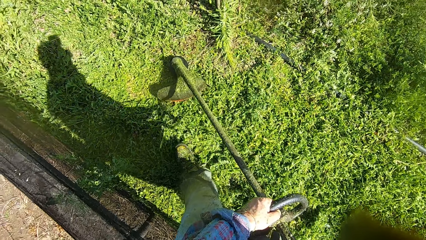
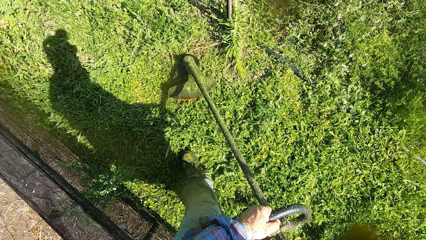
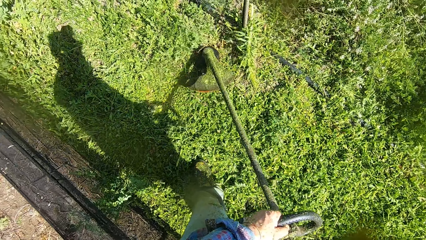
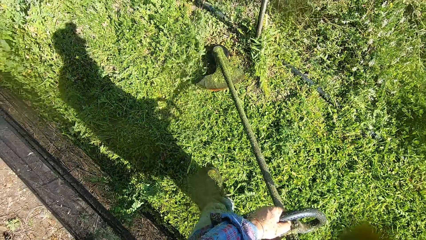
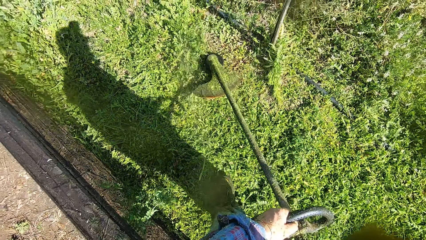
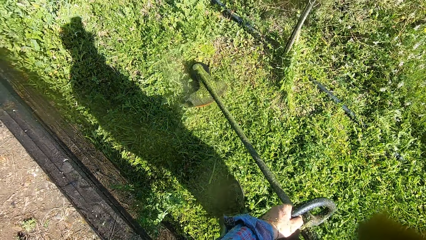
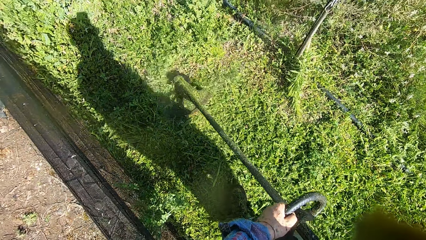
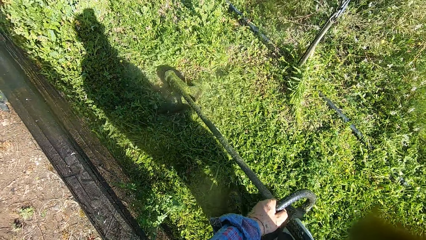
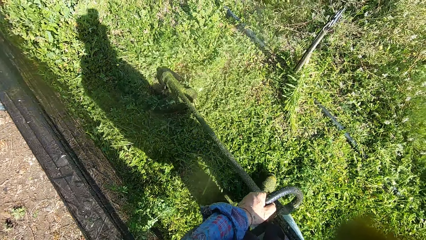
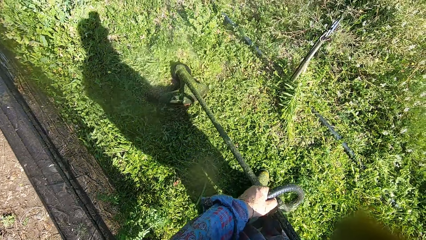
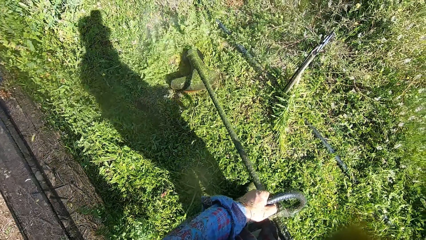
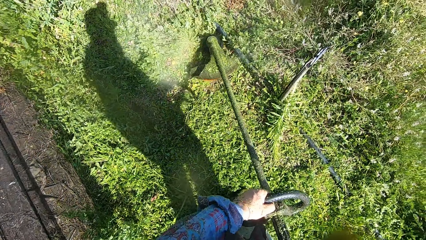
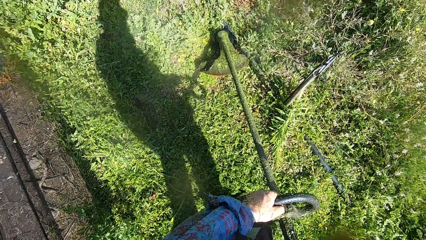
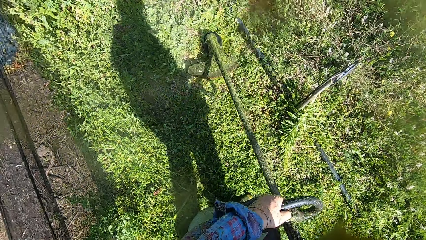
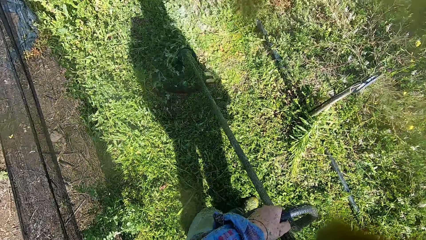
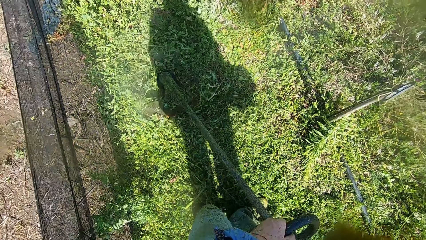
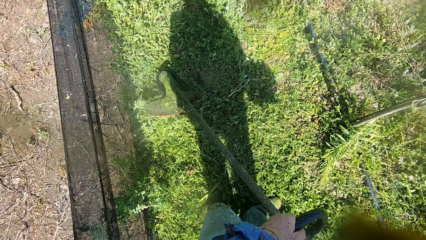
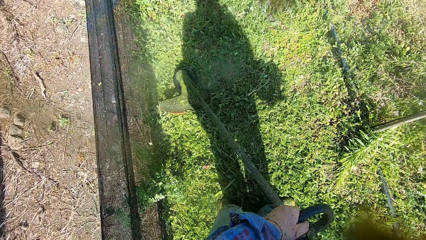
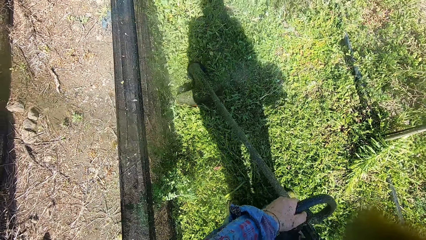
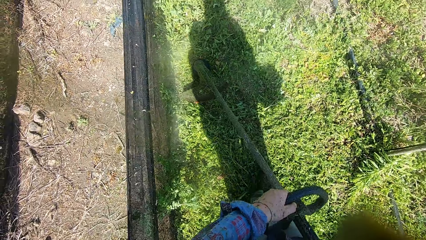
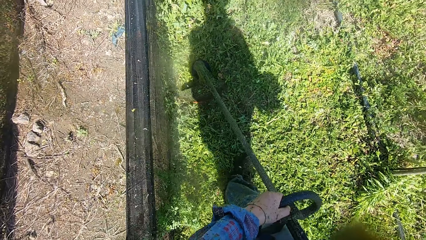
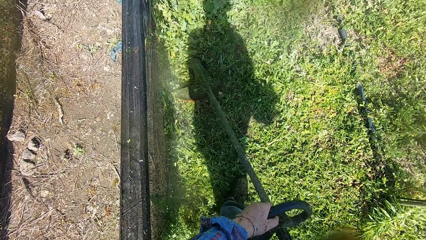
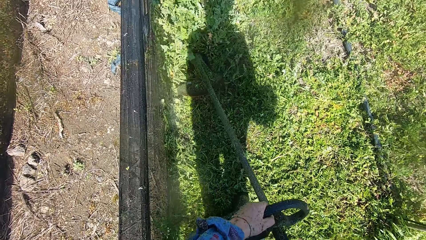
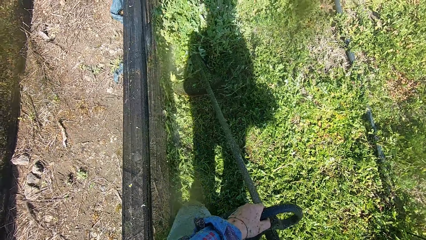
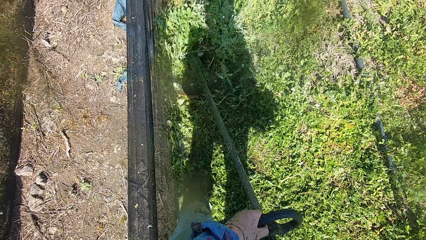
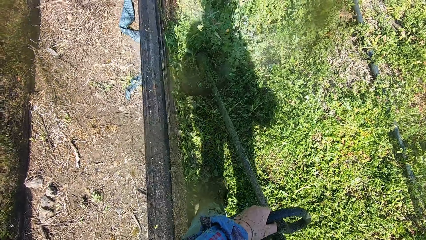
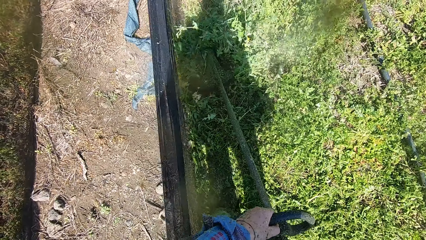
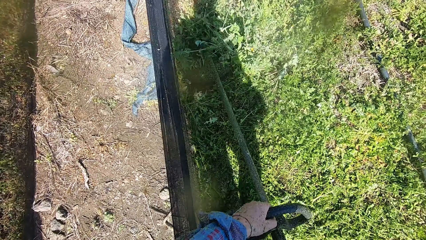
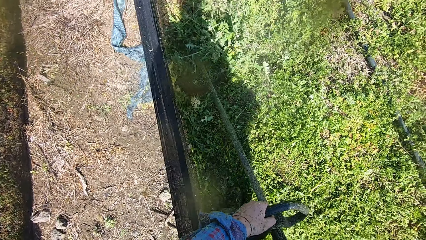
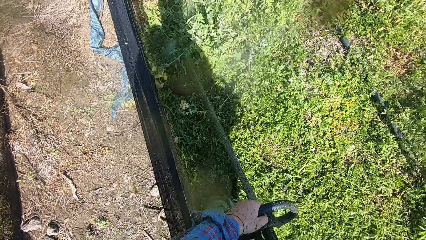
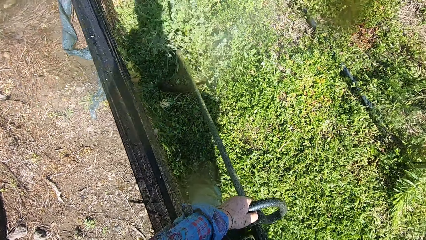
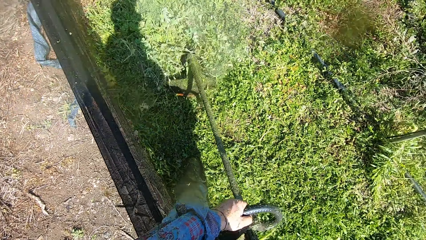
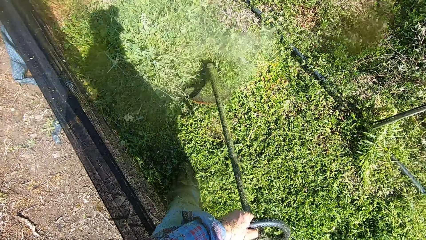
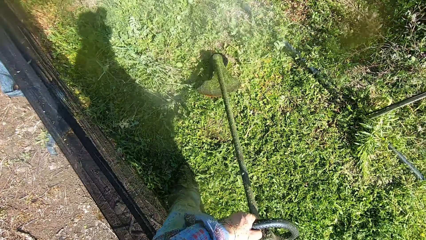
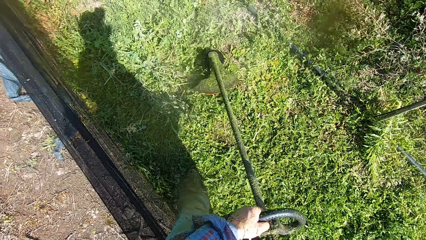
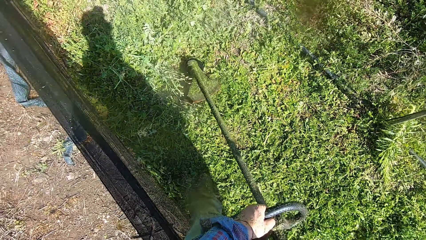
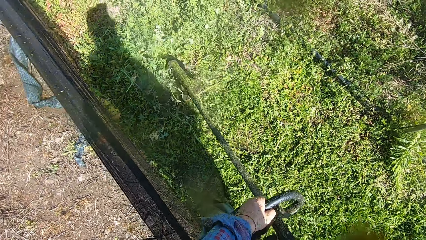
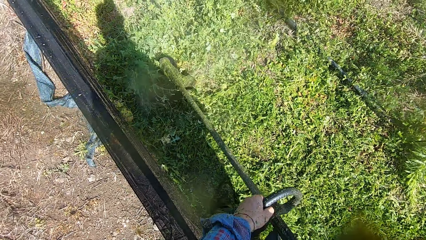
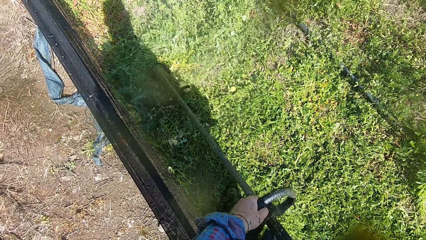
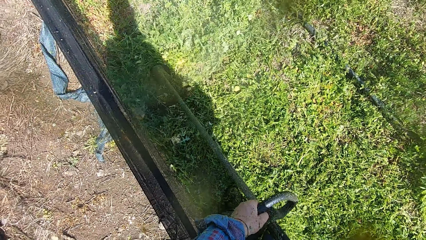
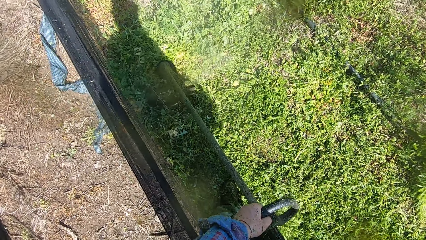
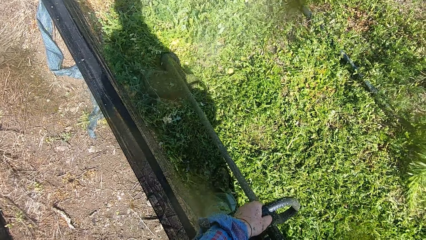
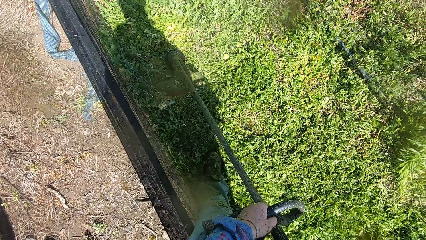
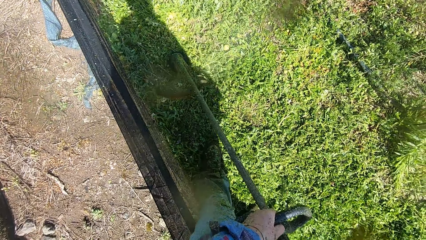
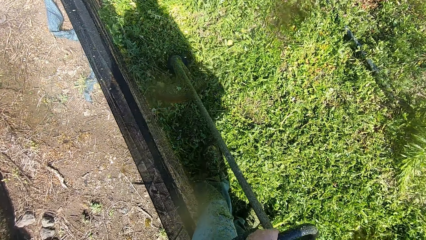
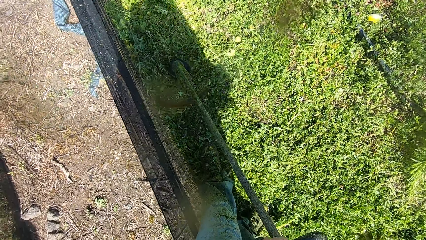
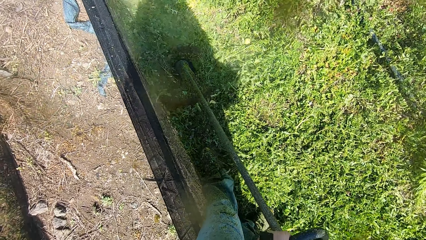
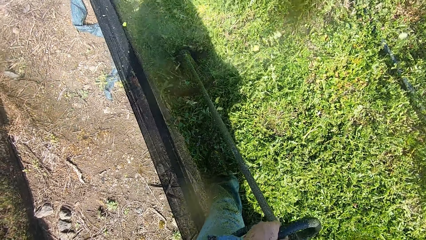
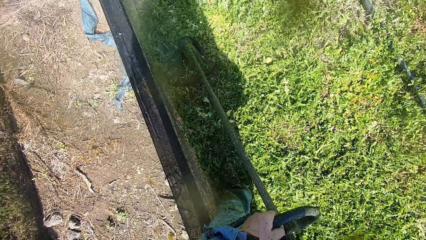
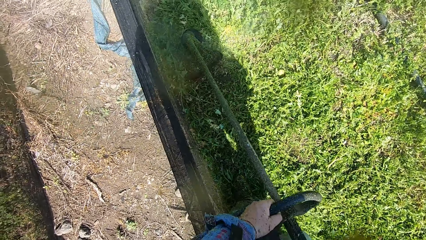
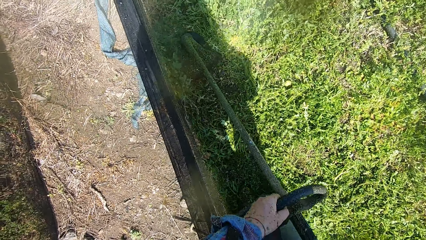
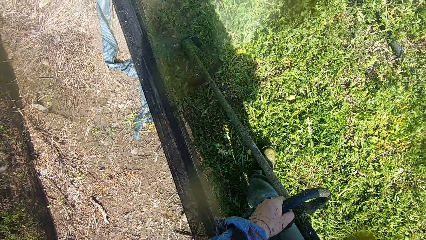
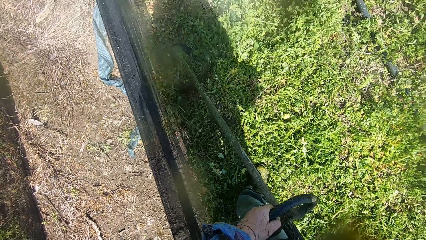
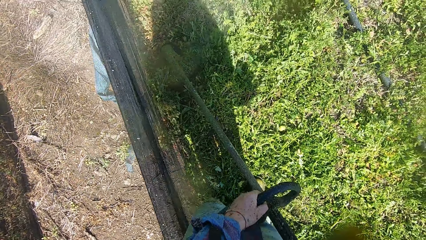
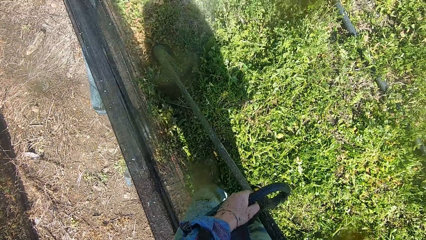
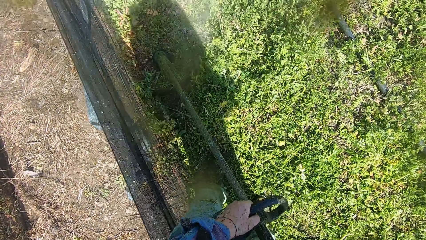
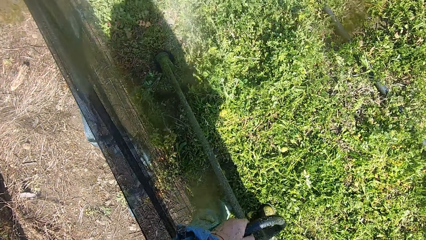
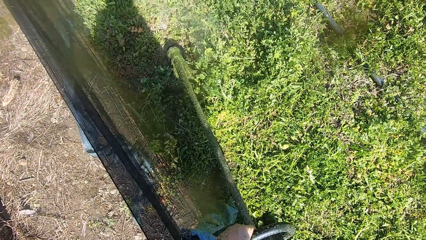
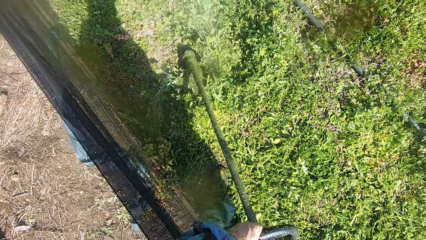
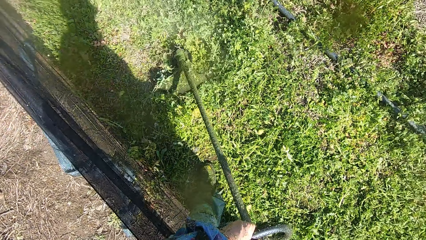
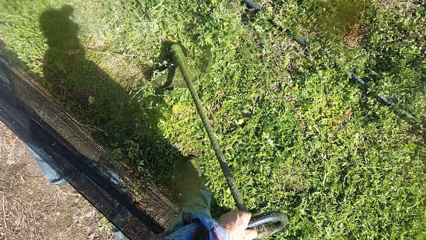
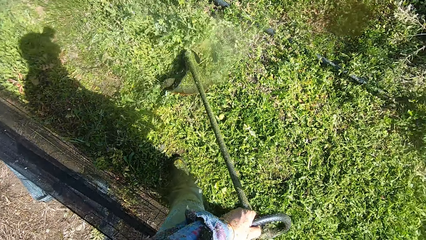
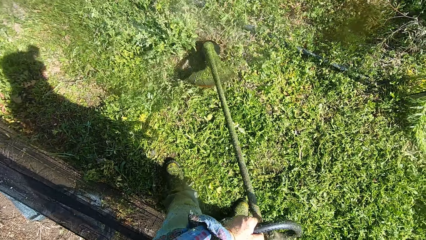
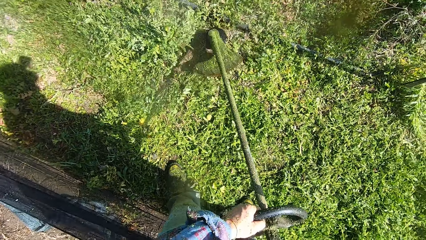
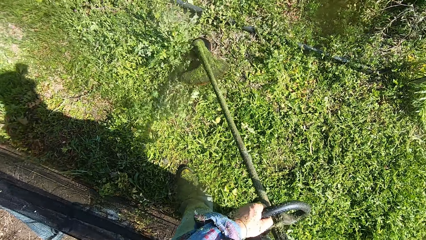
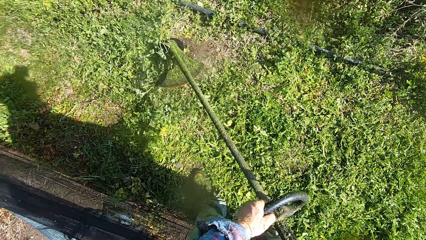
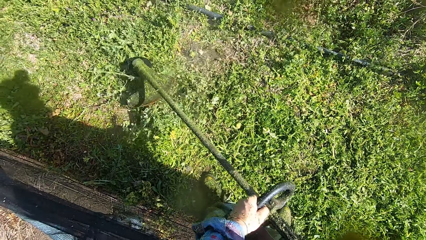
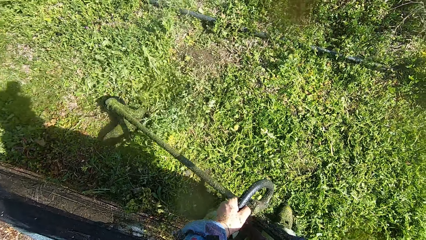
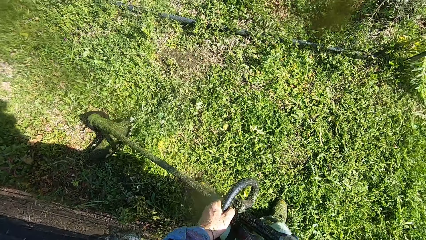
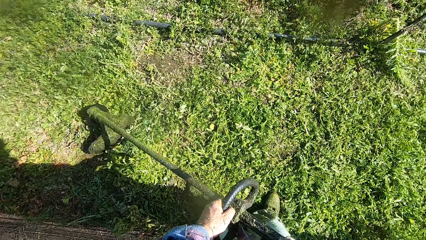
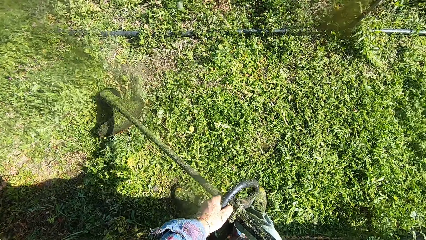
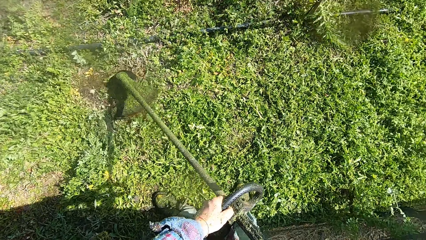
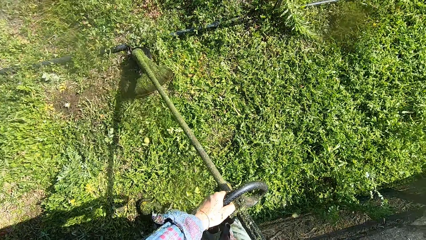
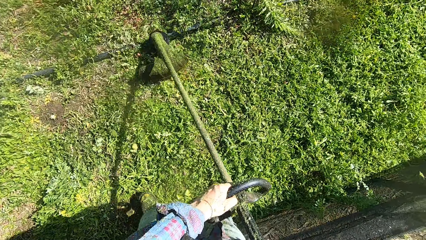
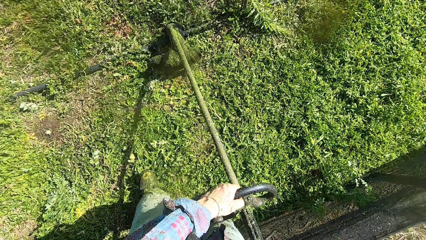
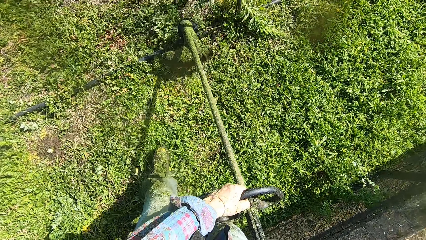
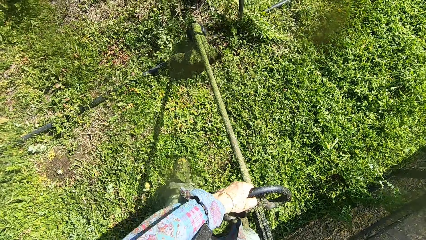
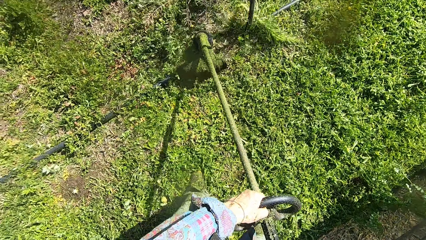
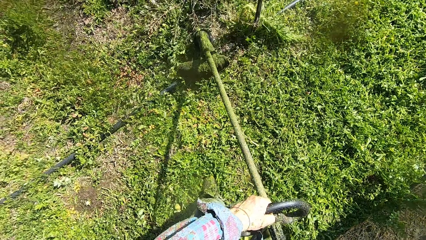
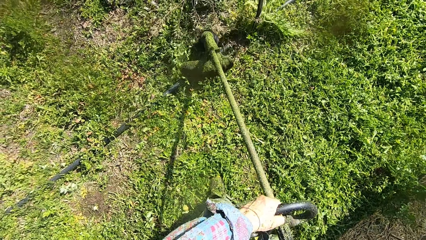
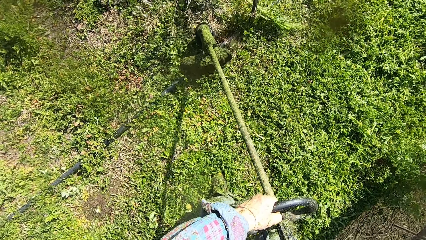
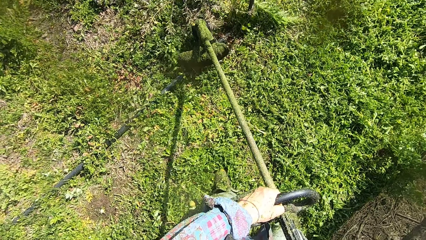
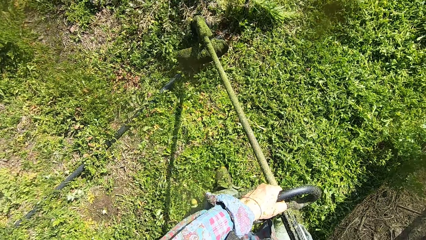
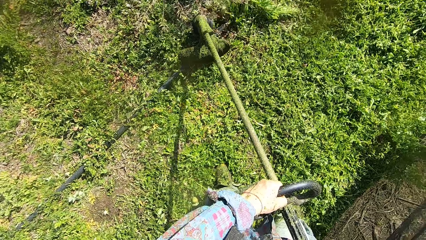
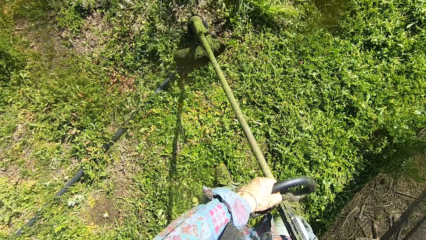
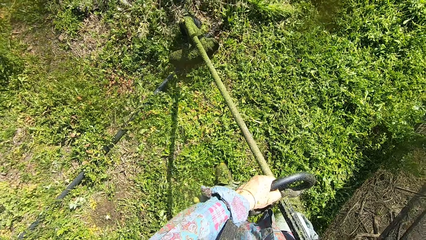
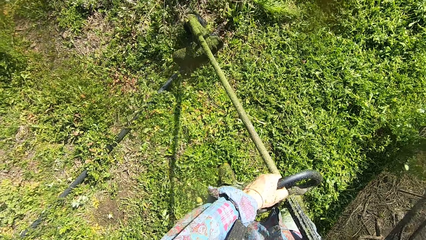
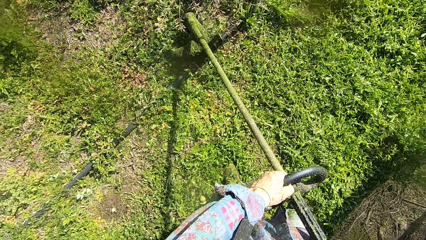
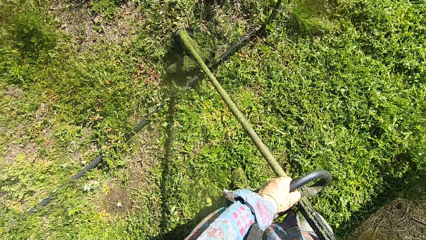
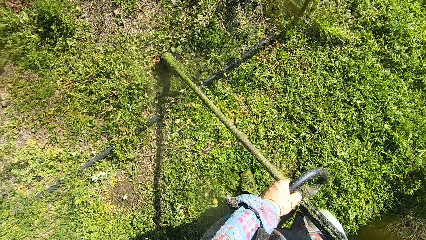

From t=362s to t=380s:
The camera wearer turns on the grass trimmer. He cuts grasses with the grass trimmer, walks around with the grass trimmer in his hand, and turns the grass trimmer in his hands around. He walks on the grass. He cuts grass with a brush cutter. He walks on the grass.
